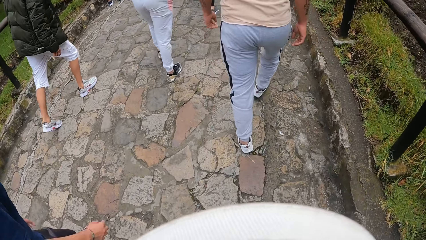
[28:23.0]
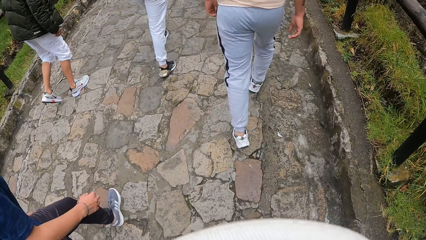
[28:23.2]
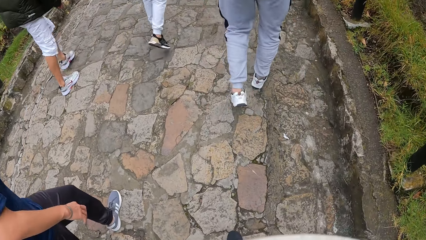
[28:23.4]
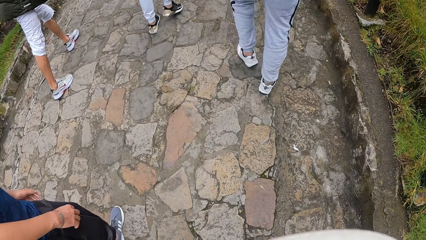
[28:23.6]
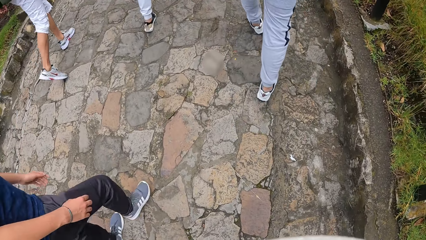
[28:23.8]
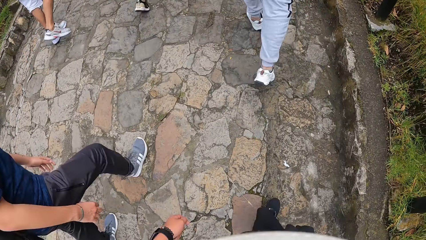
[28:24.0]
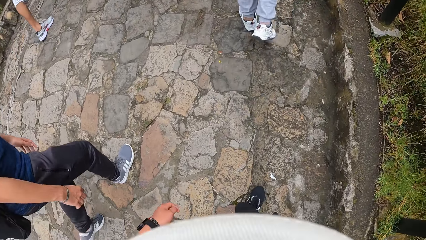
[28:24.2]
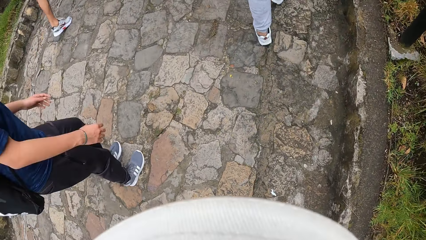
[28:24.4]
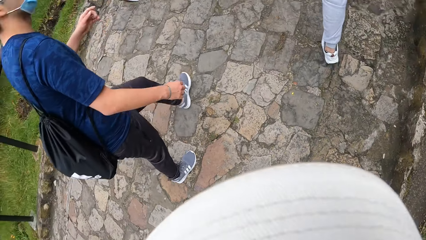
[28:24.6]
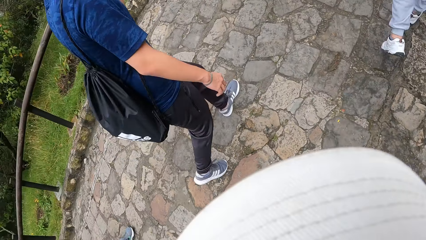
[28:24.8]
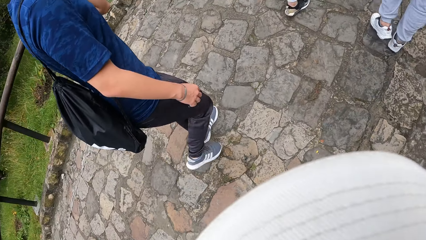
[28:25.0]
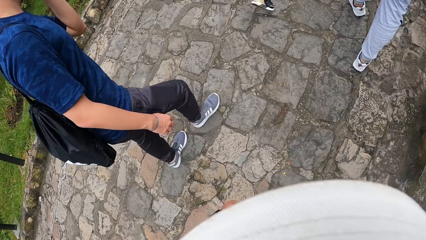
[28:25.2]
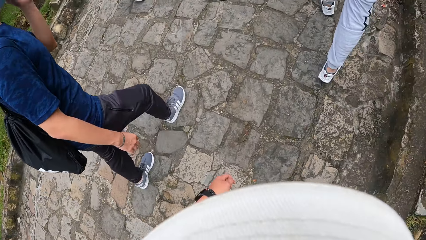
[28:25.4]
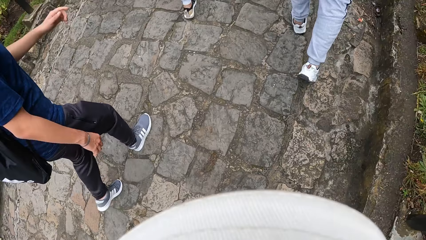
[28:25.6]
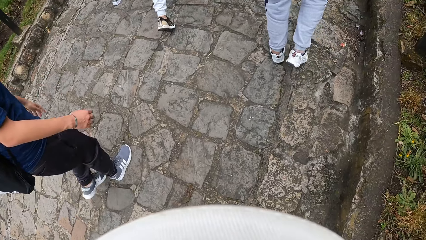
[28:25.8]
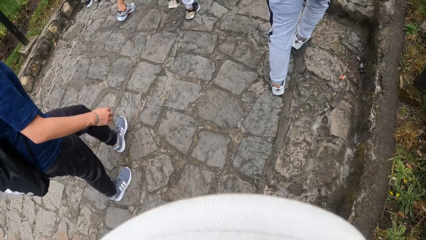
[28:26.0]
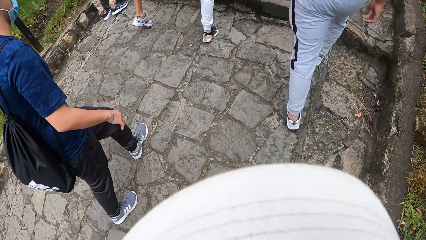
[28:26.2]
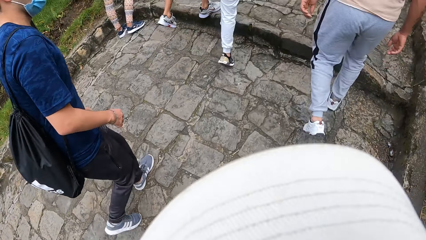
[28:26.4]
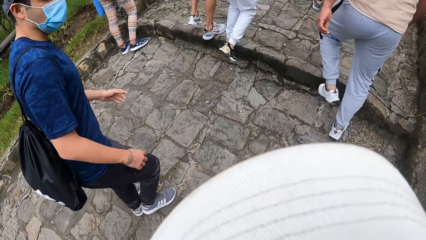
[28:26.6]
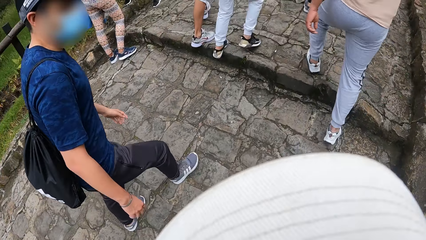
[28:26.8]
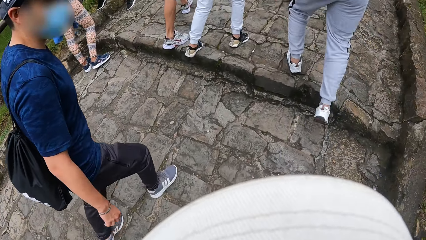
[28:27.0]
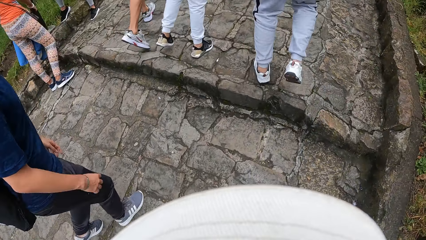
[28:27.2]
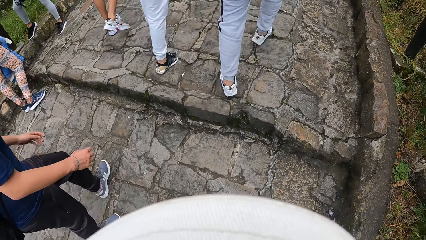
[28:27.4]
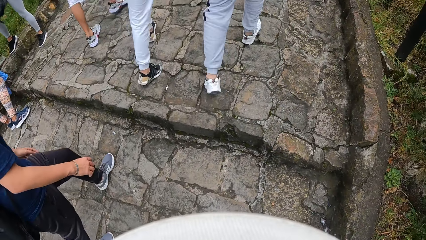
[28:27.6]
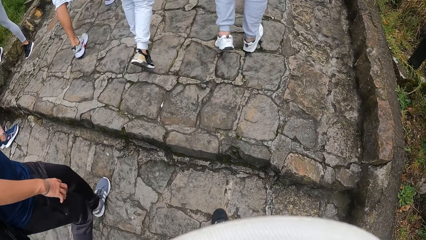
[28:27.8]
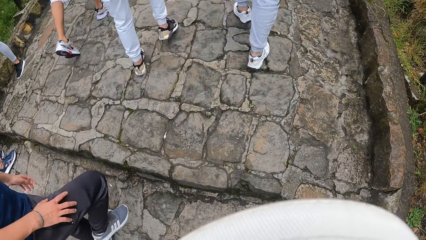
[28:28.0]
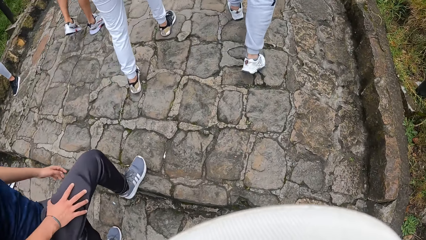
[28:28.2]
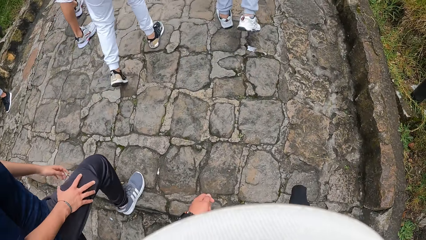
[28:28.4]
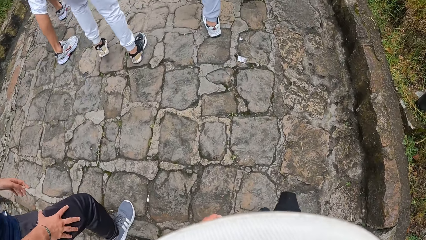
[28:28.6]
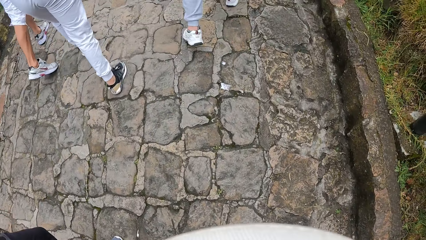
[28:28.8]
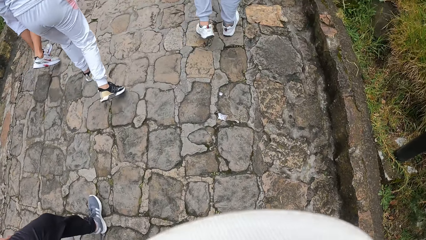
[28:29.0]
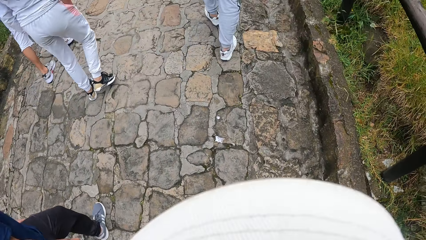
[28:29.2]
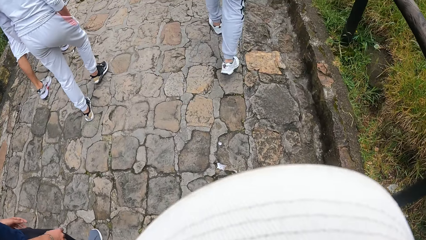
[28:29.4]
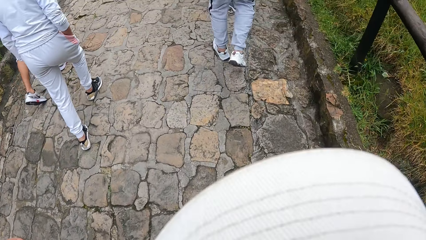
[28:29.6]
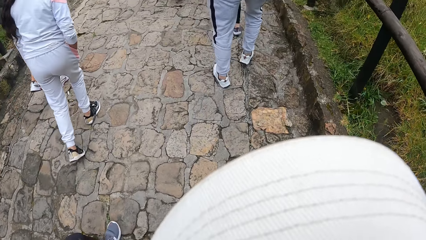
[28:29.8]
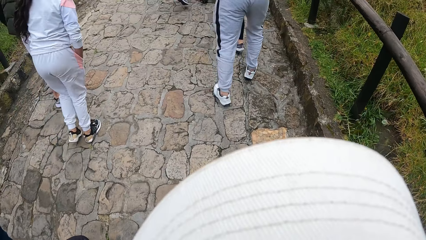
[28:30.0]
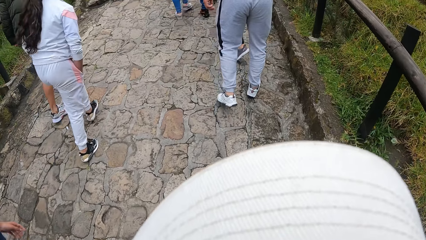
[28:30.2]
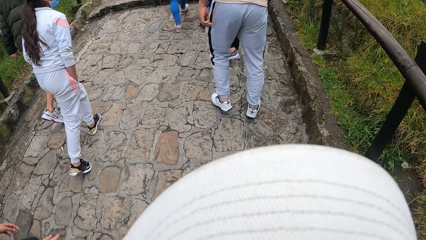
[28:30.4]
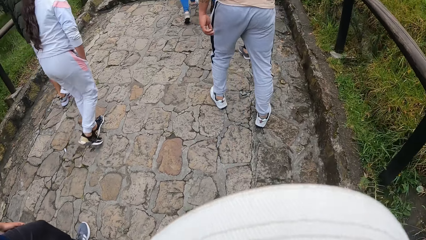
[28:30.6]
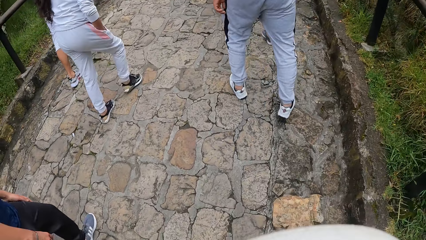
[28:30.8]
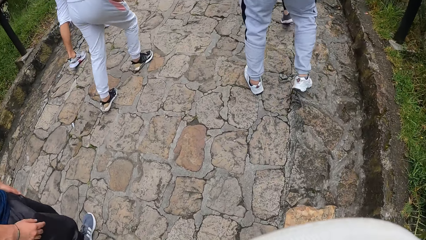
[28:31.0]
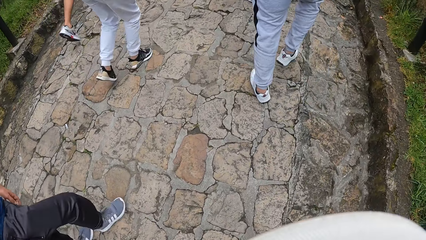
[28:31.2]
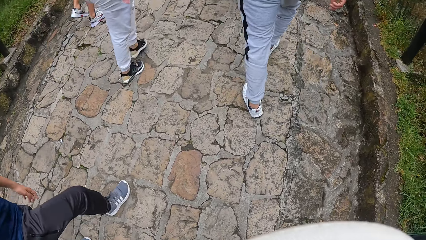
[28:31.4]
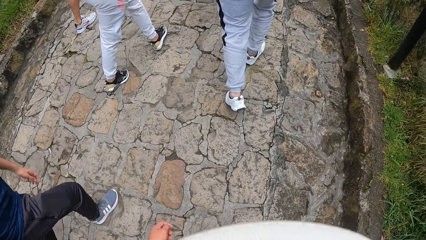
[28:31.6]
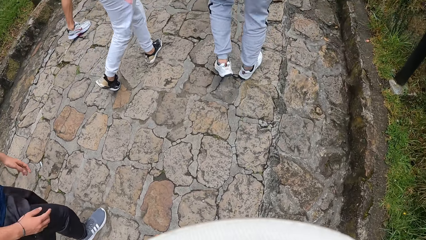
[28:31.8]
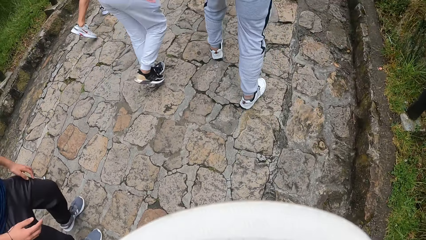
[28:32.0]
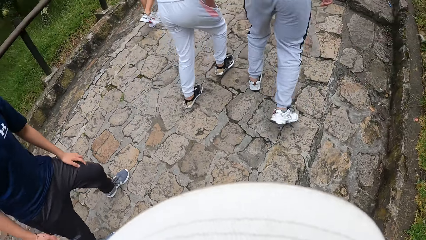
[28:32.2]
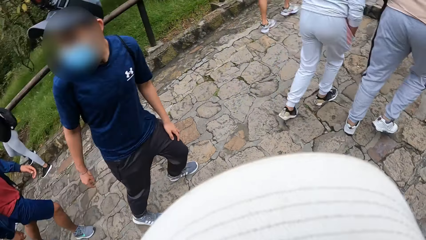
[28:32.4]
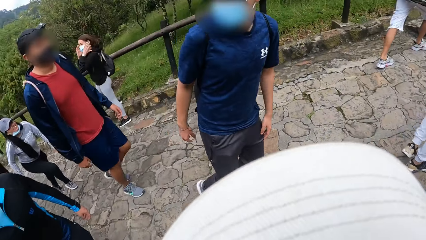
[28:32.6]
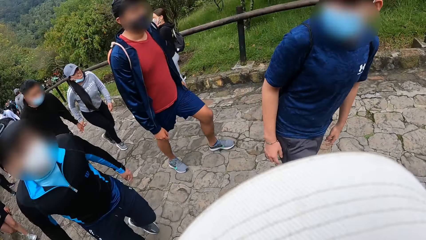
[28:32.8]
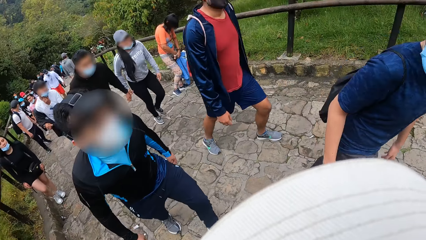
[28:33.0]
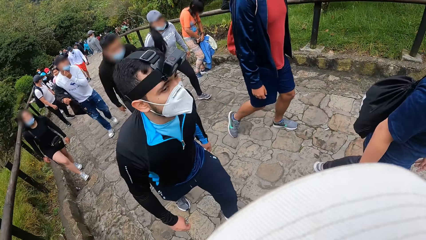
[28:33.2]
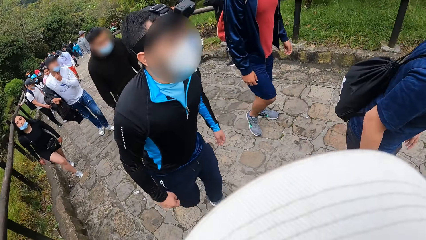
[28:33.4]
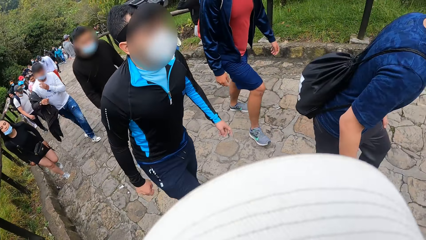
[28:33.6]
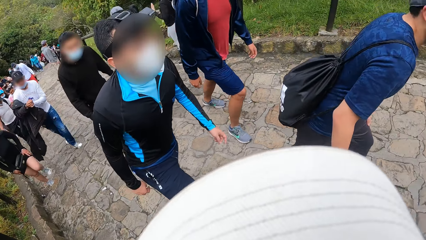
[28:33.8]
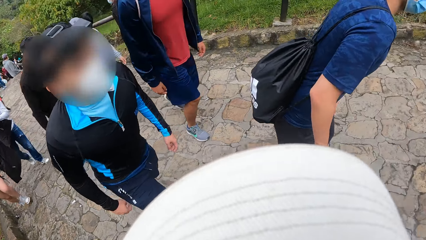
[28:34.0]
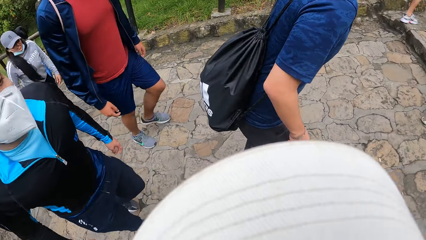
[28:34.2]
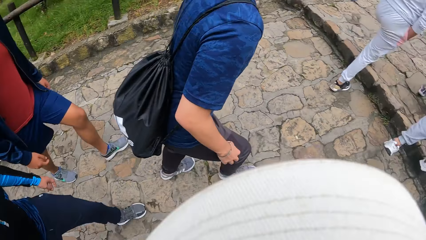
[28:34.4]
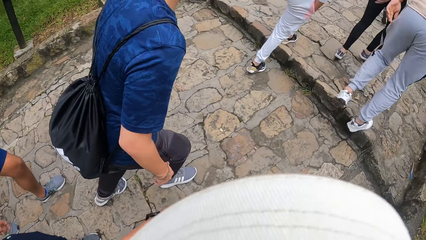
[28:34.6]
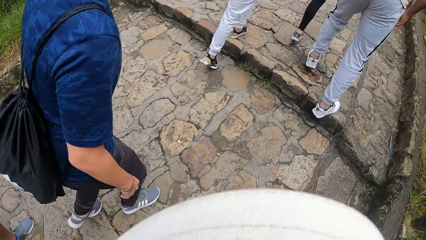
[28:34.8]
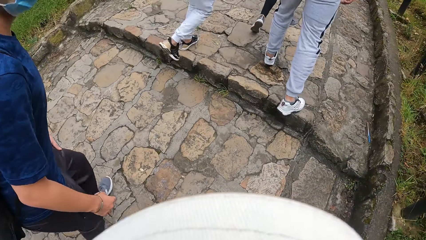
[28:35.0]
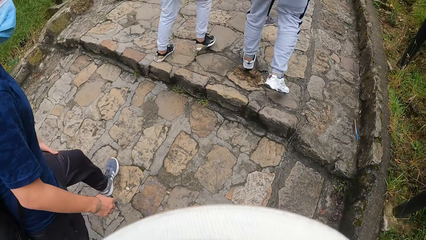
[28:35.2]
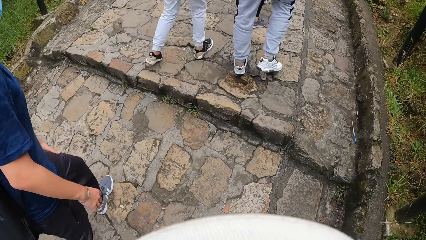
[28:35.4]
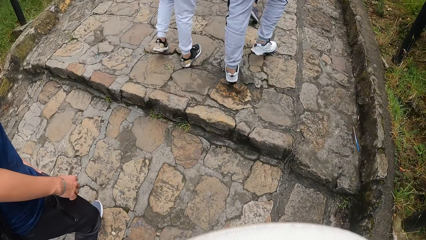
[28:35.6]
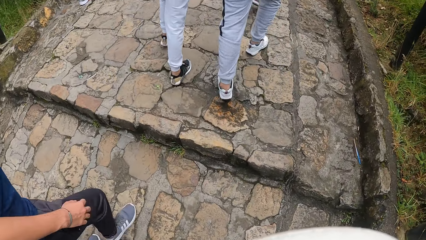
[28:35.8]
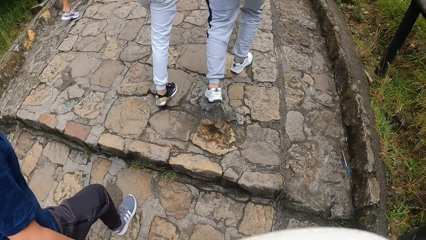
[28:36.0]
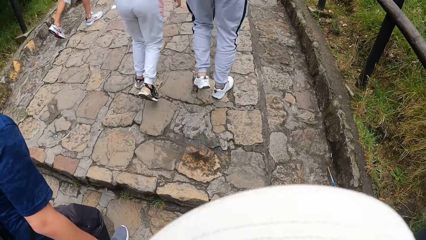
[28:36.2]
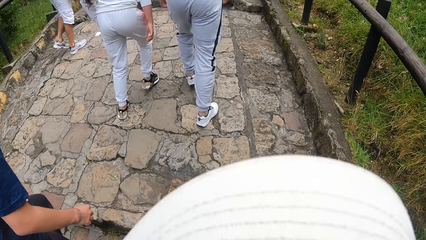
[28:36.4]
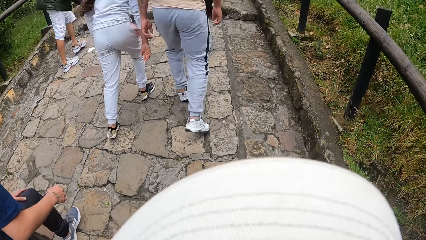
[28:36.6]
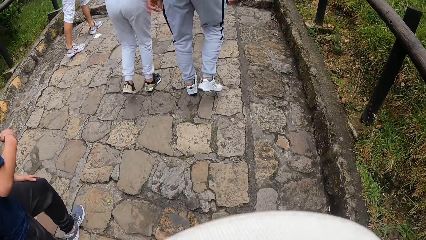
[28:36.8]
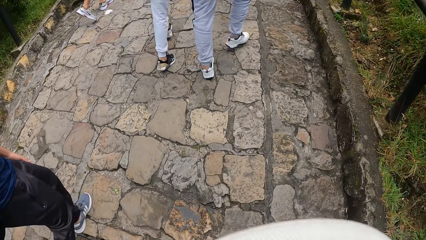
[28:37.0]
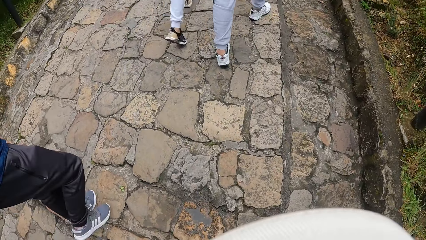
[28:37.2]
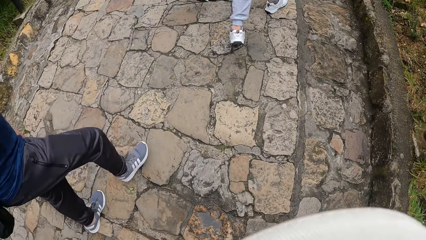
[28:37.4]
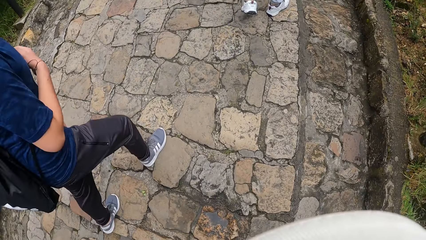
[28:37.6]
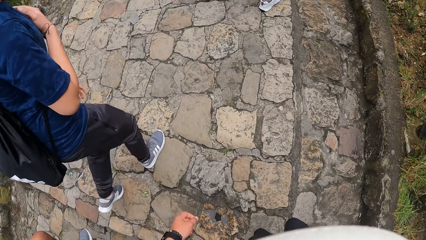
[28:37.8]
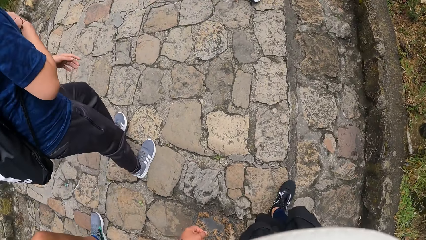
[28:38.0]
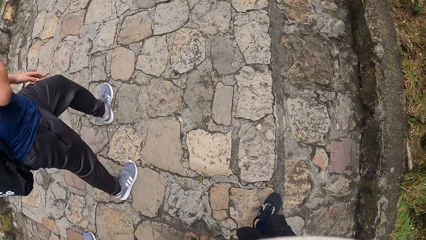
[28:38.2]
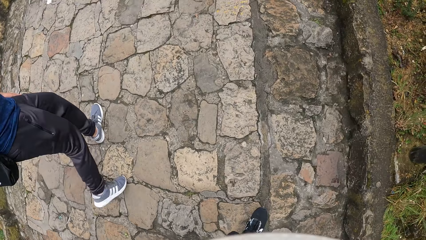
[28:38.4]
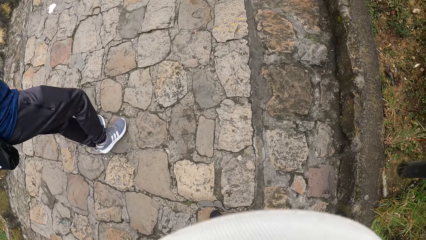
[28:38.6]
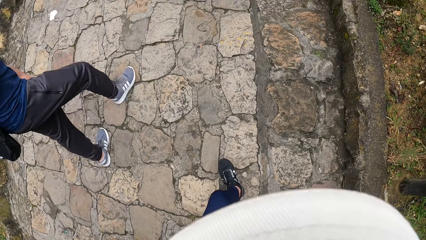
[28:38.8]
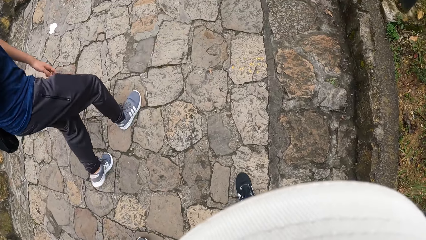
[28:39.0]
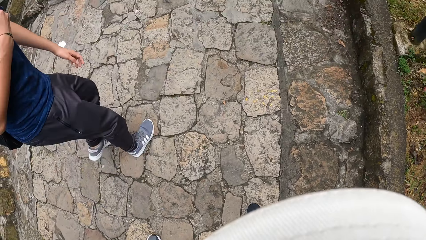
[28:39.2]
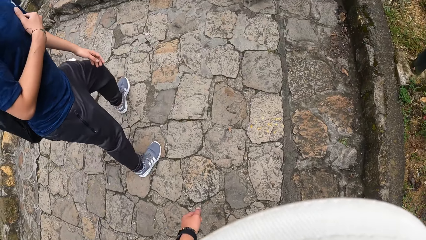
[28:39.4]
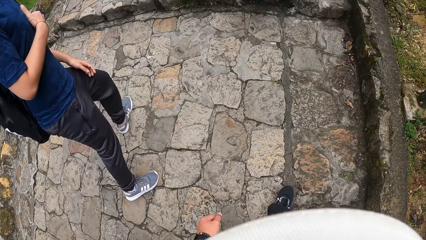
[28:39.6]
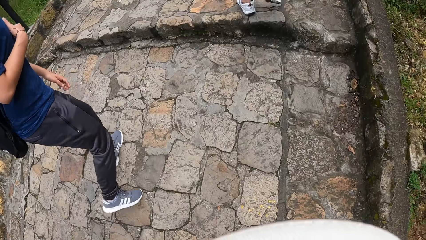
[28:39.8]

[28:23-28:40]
The man adjusts the face mask on his face with his left hand.
